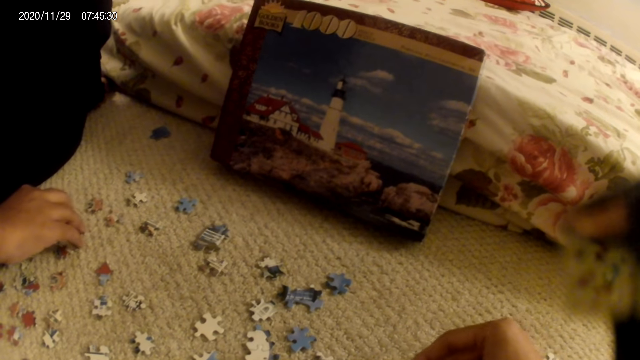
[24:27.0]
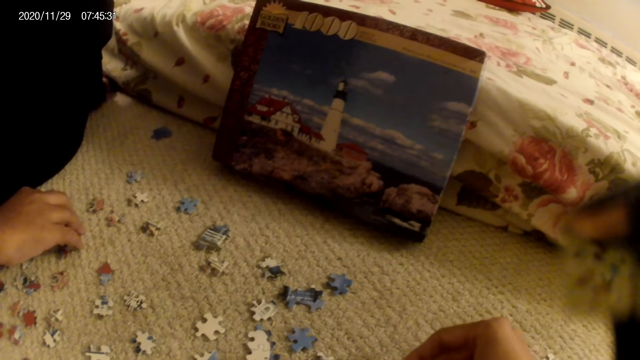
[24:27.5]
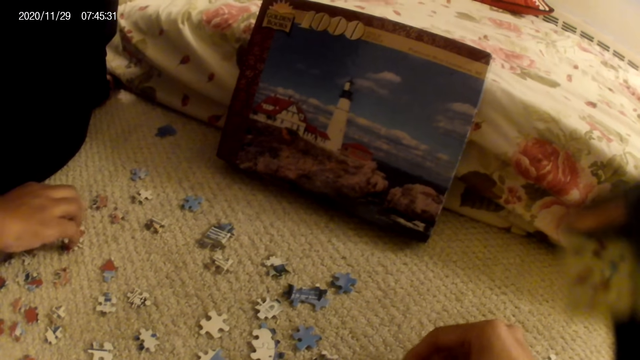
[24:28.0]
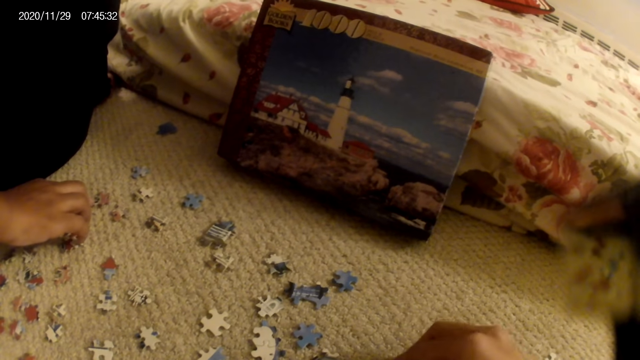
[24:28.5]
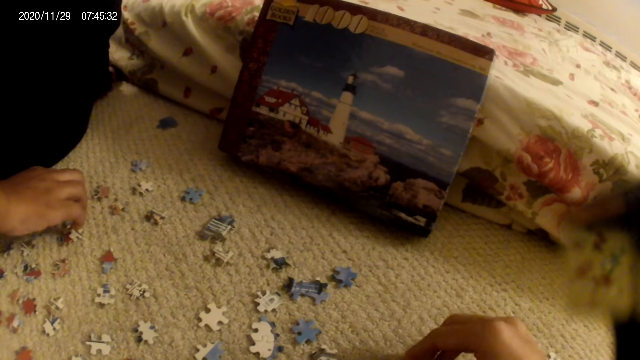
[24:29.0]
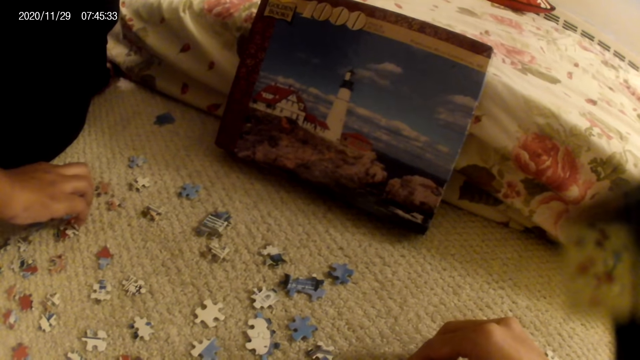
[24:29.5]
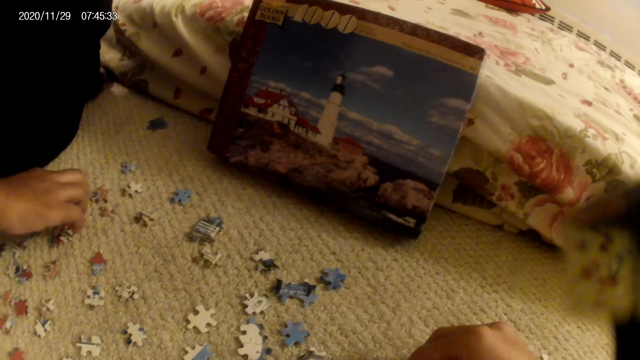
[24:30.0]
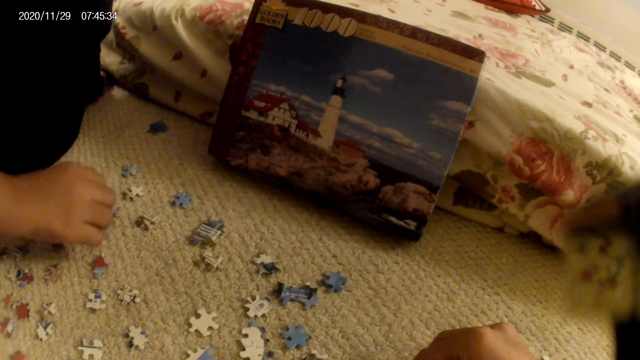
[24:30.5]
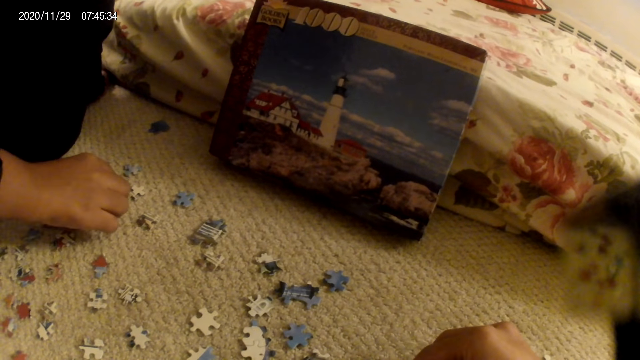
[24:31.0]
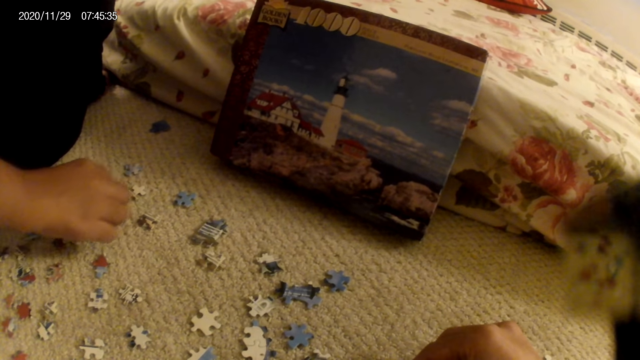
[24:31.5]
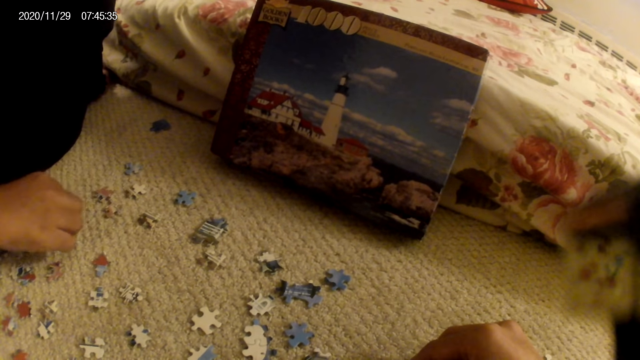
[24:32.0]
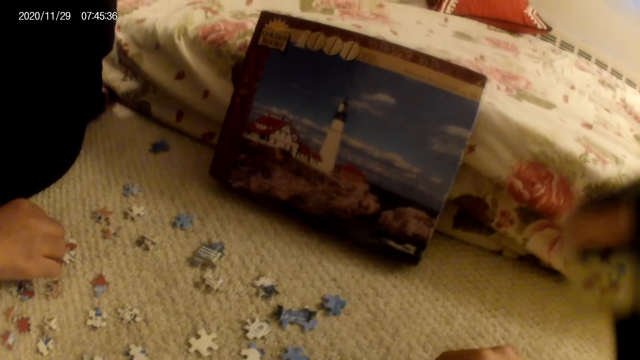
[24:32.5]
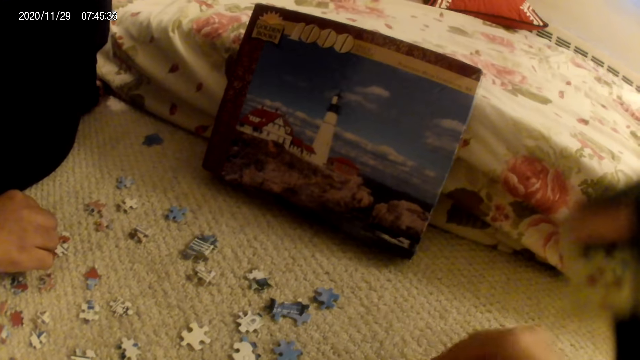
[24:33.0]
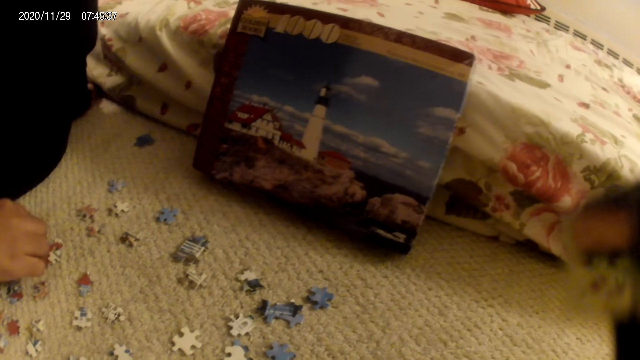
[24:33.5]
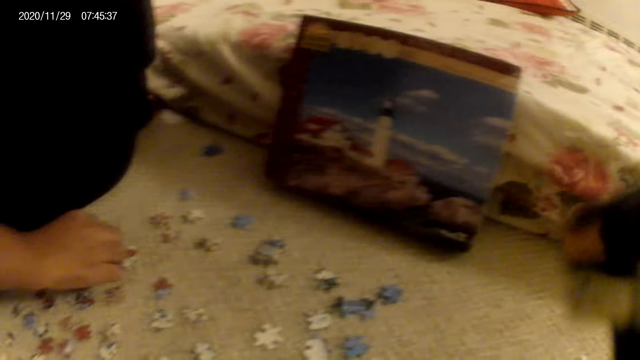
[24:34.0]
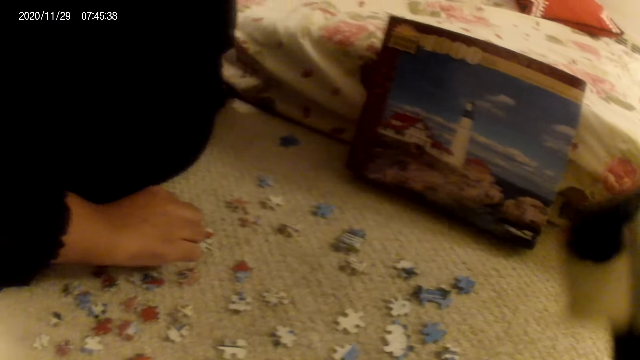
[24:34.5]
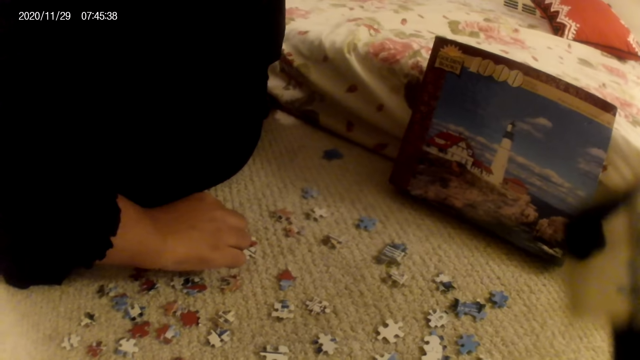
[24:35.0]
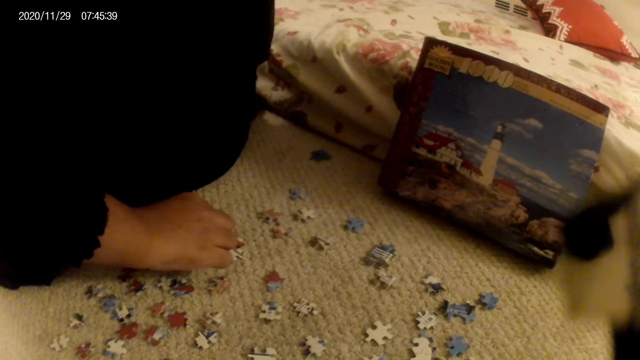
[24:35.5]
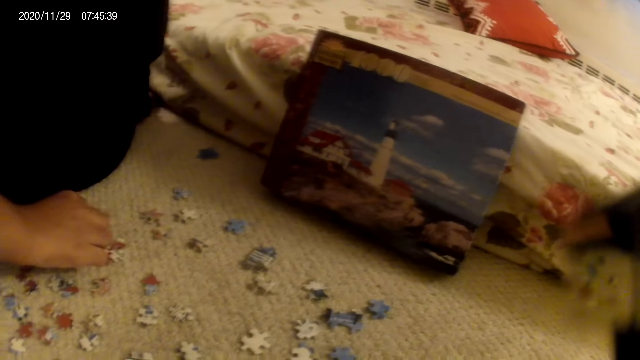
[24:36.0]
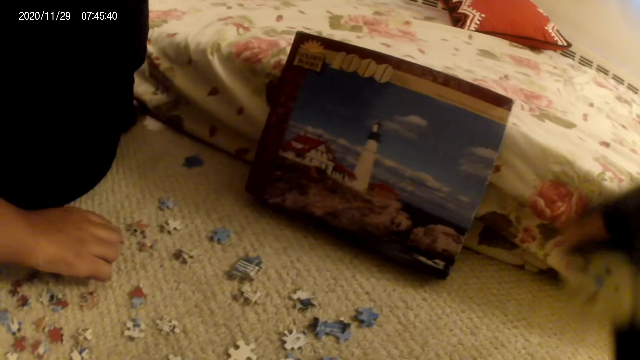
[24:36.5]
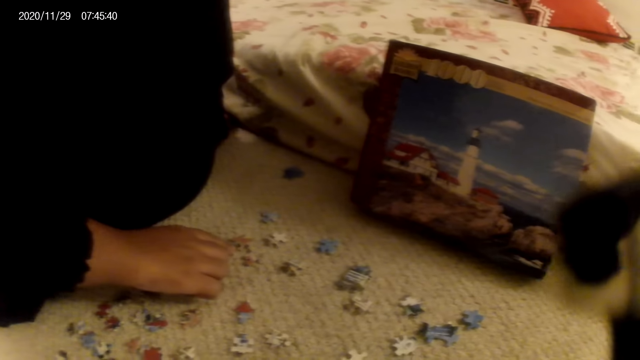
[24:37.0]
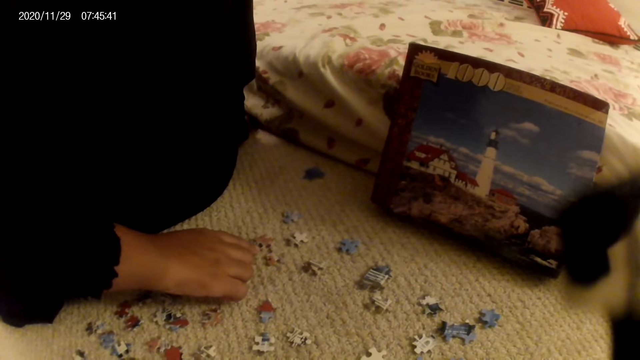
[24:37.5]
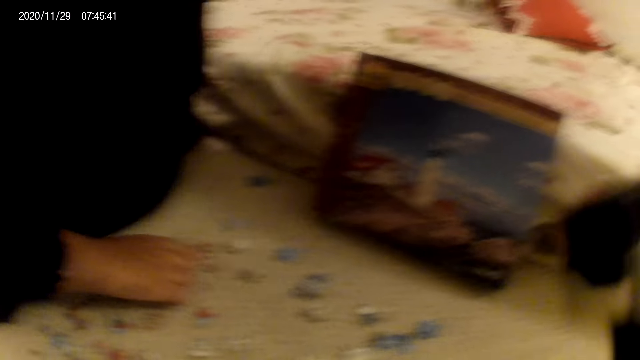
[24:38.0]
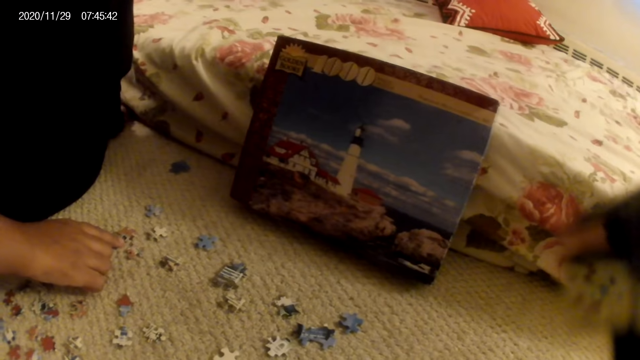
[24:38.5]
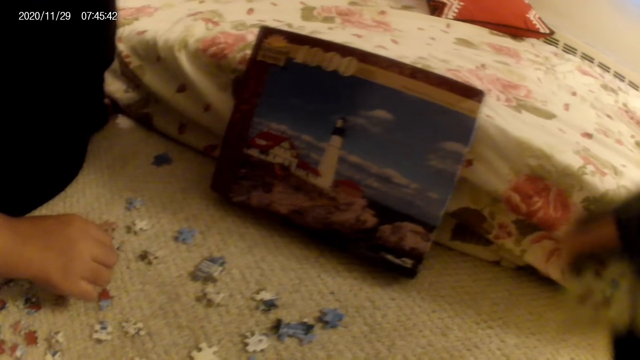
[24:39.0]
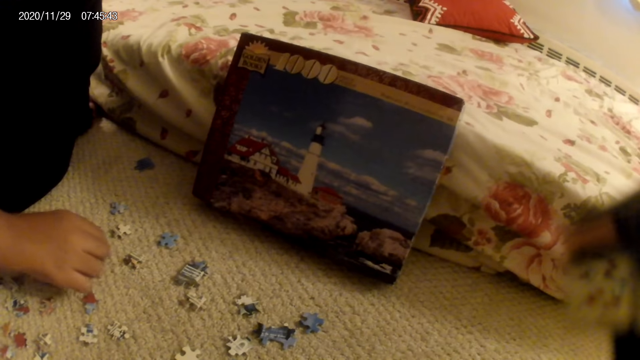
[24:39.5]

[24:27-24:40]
The camera wearer looks around. They look around again. A woman moves cards on the floor. The woman does something. The camera wearer looks around.

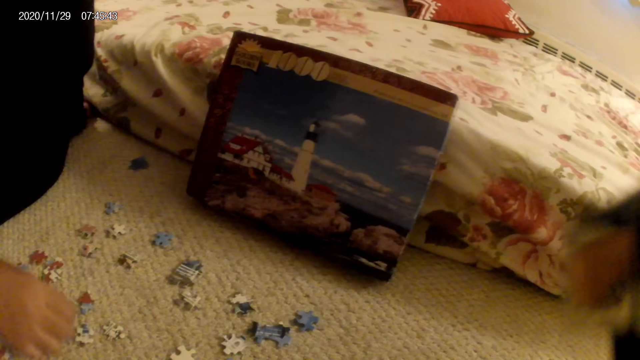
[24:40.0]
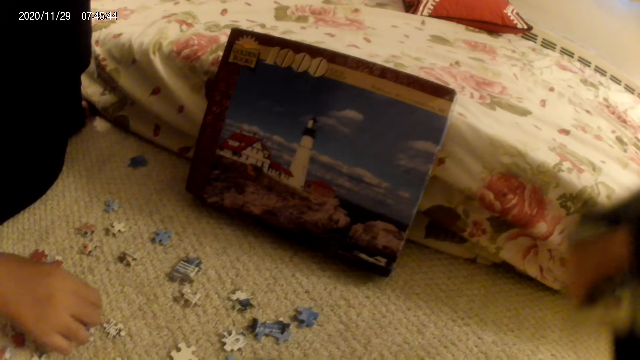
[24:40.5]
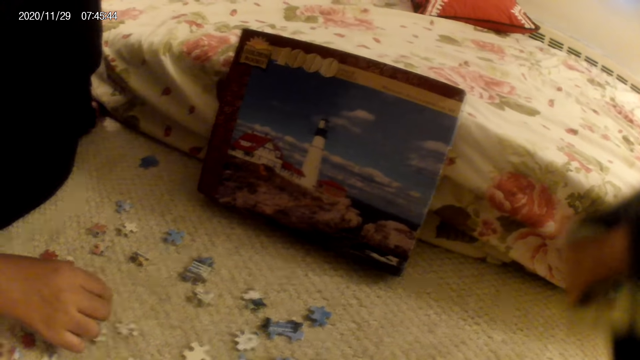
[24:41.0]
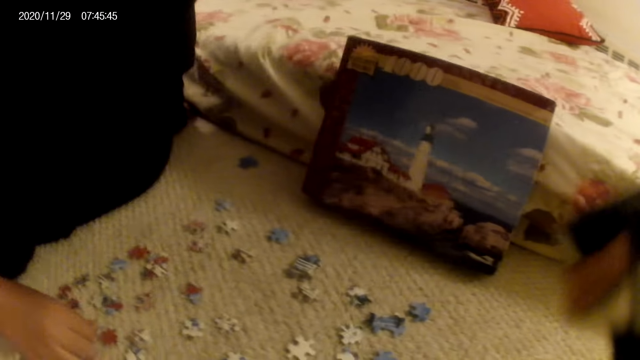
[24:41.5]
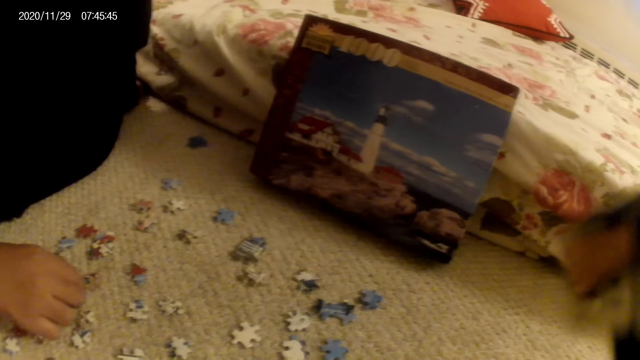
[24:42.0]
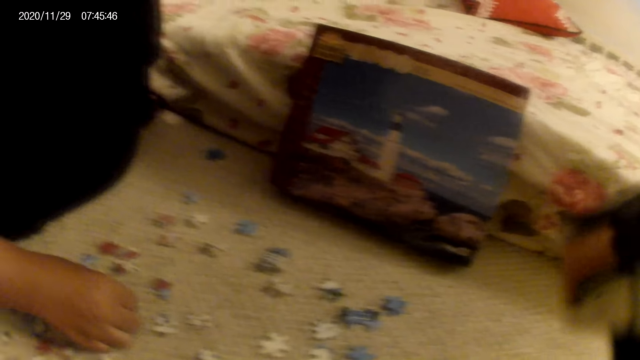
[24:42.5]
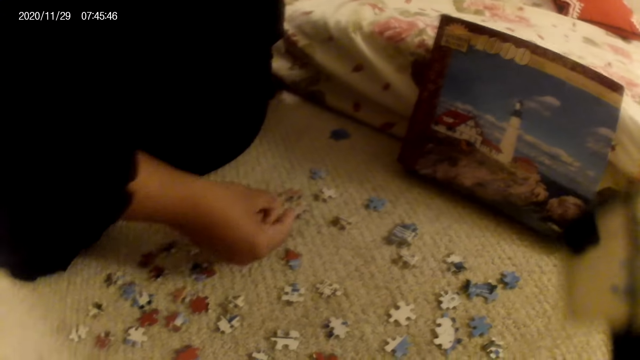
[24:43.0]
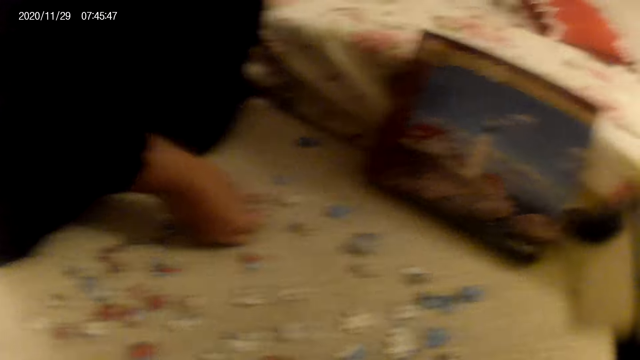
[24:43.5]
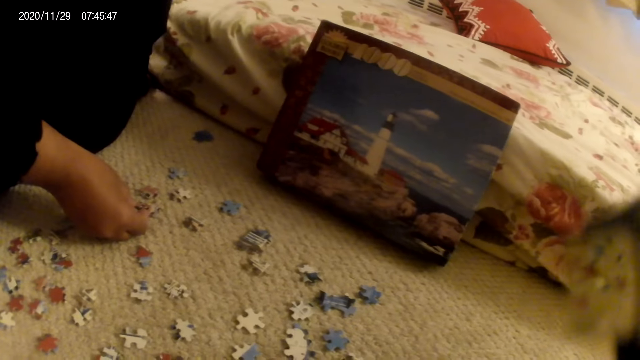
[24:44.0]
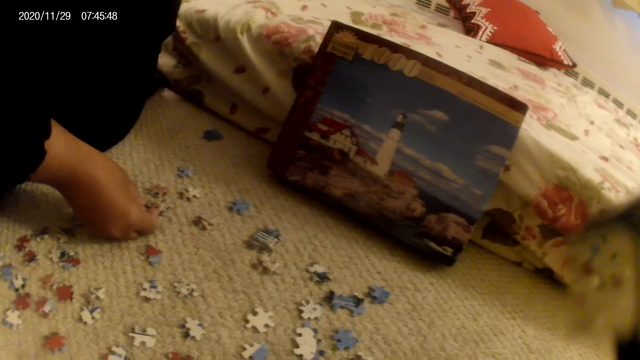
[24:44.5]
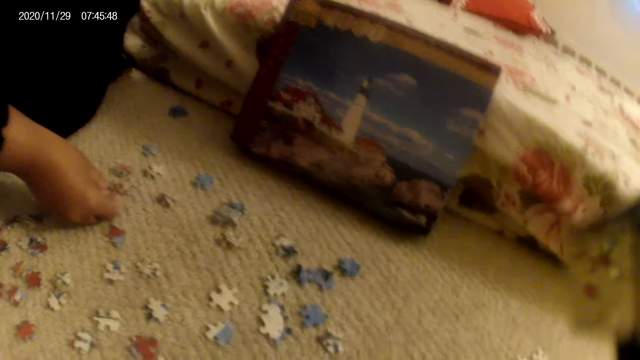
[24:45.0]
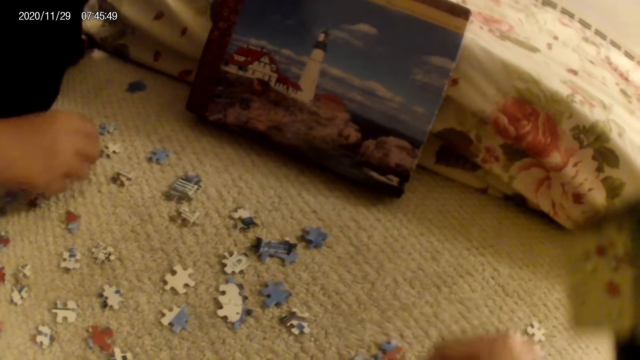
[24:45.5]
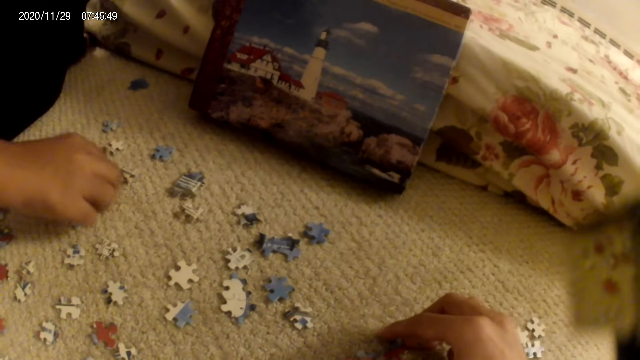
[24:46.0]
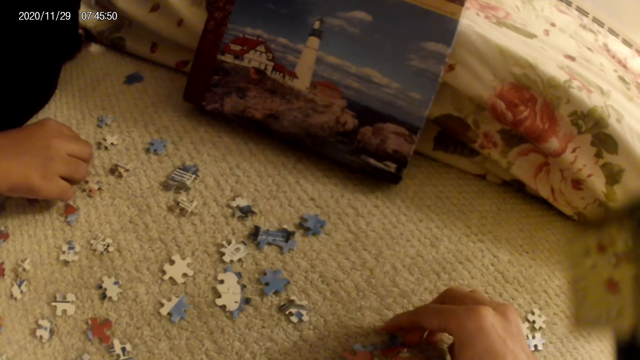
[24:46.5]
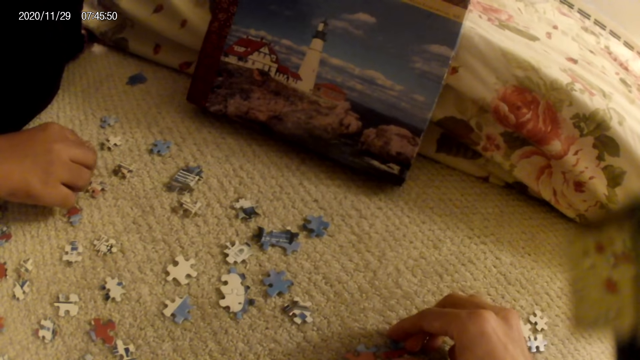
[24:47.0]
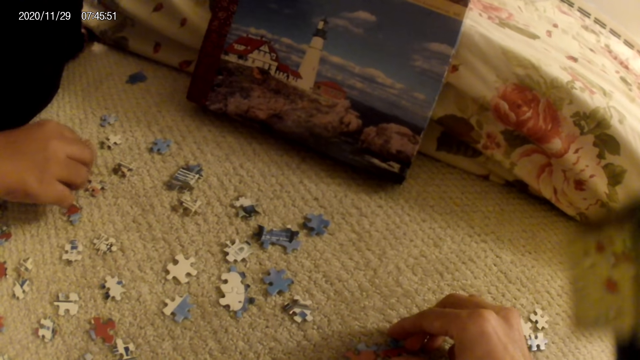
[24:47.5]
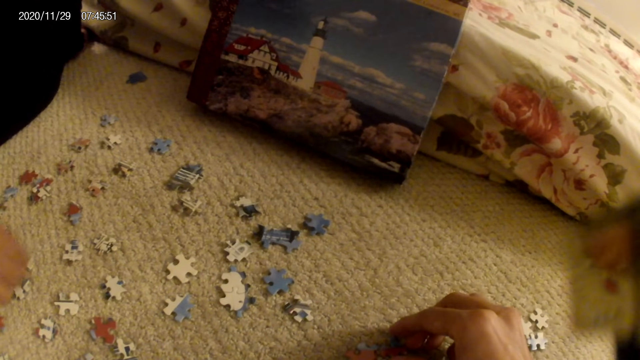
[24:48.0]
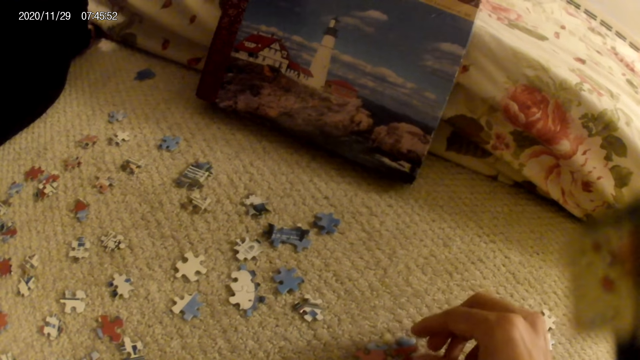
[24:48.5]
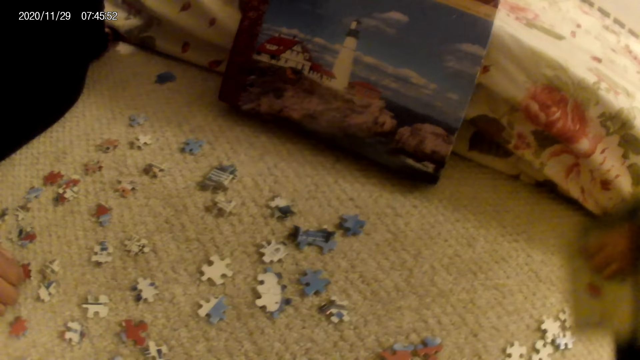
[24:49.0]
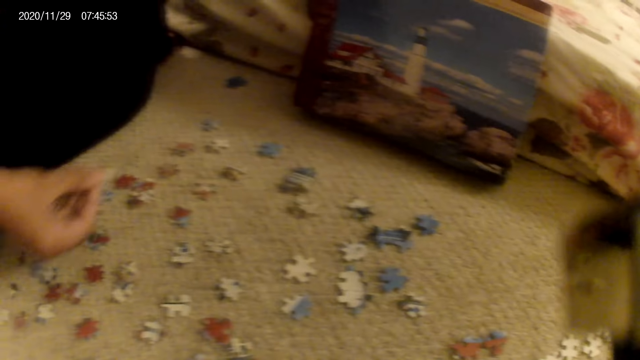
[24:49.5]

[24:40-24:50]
The camera wearer moves hands. A woman does something. The woman moves cards on the floor. The camera wearer does something. The woman moves cards on the floor. The woman moves hand on the floor. The camera wearer moves hands.
